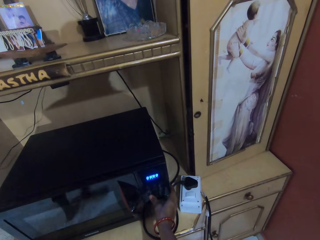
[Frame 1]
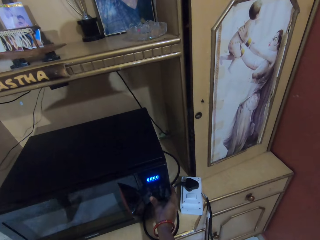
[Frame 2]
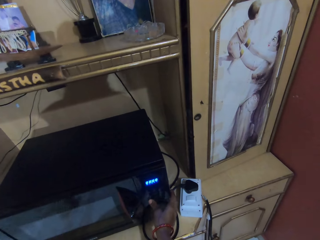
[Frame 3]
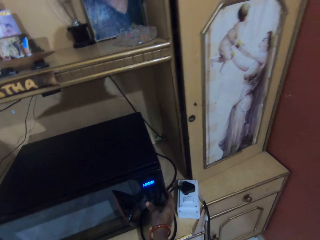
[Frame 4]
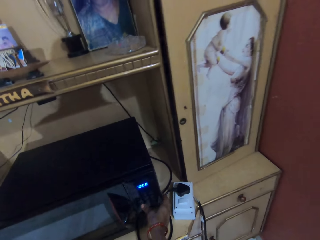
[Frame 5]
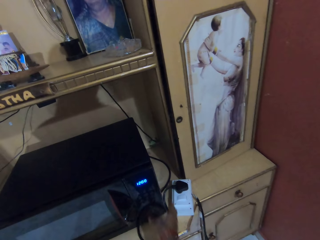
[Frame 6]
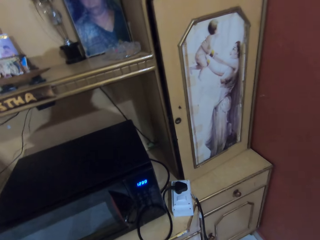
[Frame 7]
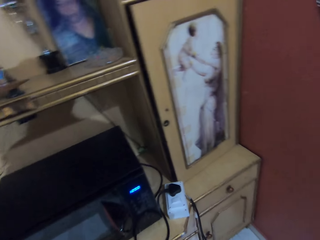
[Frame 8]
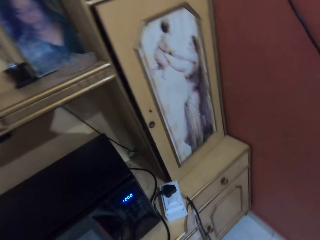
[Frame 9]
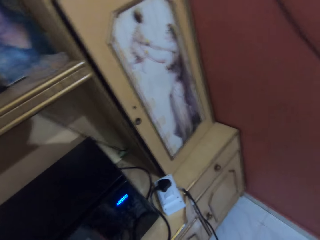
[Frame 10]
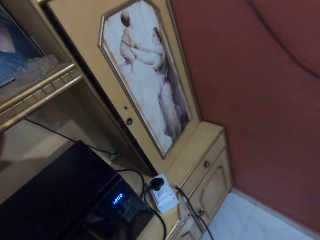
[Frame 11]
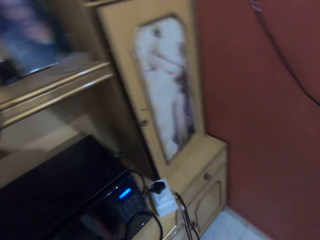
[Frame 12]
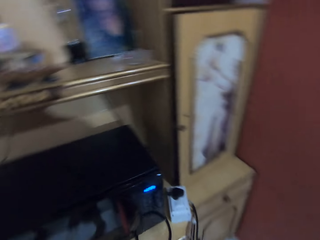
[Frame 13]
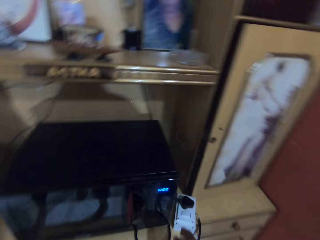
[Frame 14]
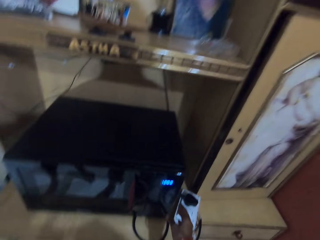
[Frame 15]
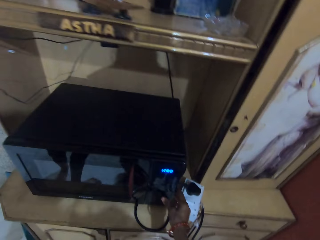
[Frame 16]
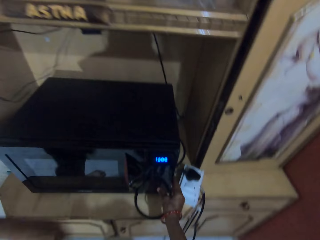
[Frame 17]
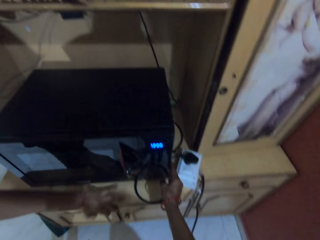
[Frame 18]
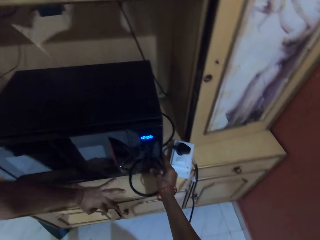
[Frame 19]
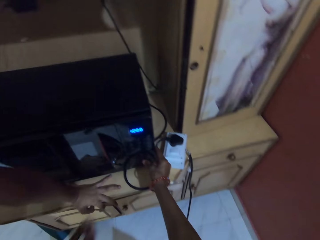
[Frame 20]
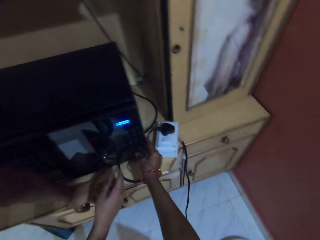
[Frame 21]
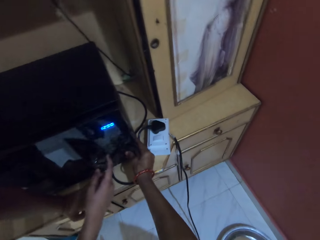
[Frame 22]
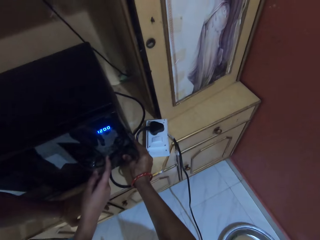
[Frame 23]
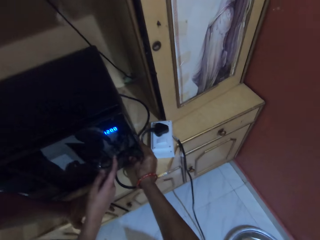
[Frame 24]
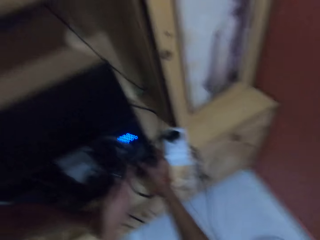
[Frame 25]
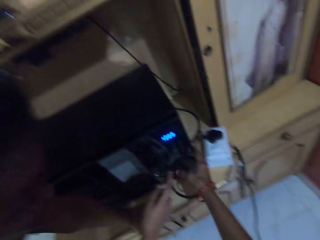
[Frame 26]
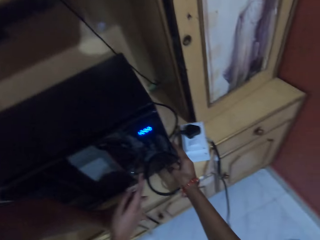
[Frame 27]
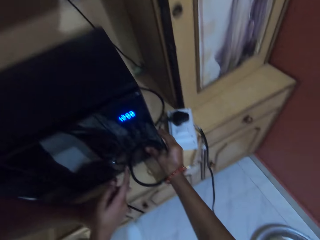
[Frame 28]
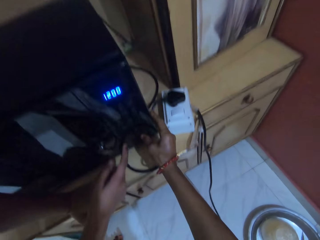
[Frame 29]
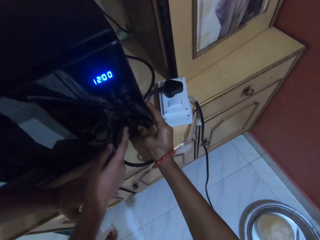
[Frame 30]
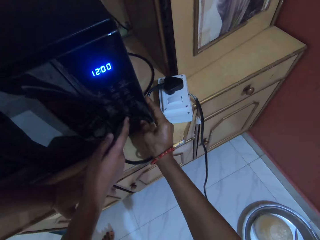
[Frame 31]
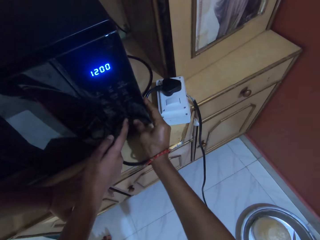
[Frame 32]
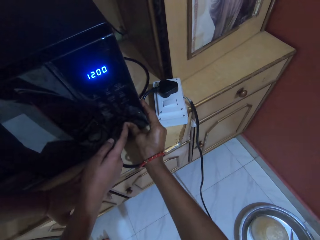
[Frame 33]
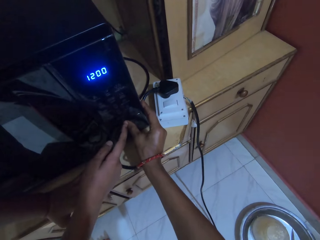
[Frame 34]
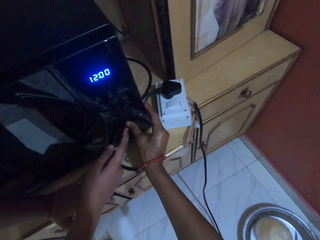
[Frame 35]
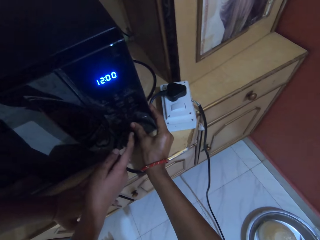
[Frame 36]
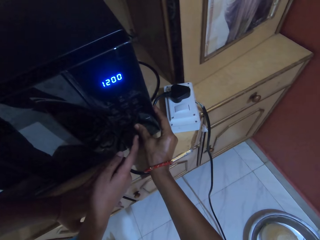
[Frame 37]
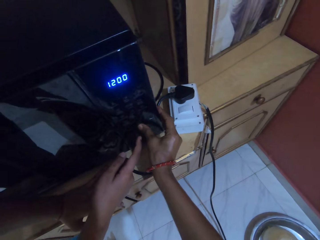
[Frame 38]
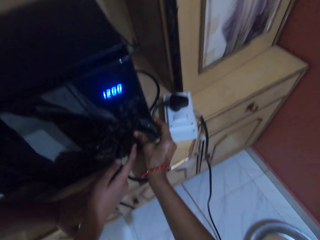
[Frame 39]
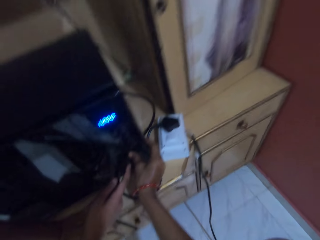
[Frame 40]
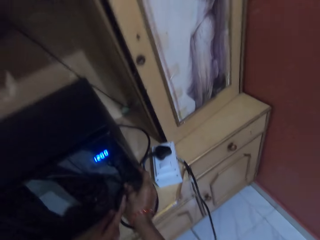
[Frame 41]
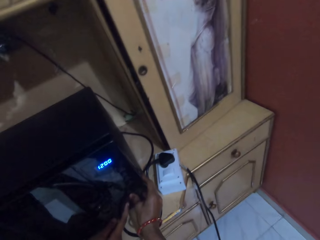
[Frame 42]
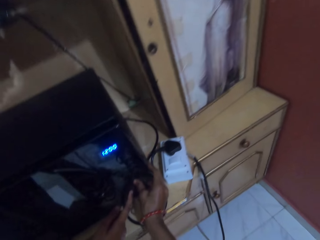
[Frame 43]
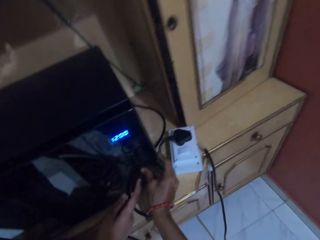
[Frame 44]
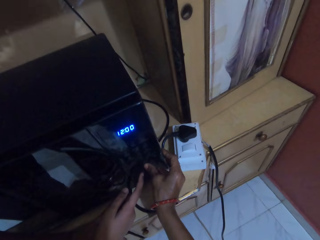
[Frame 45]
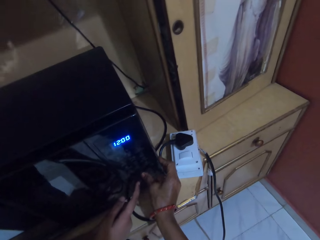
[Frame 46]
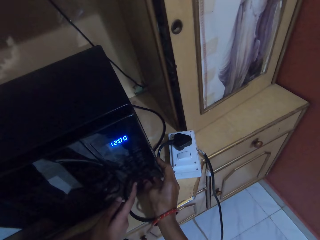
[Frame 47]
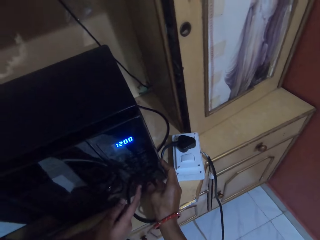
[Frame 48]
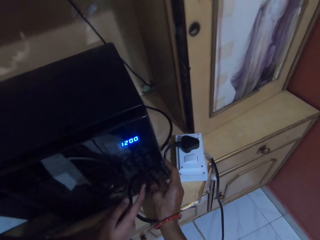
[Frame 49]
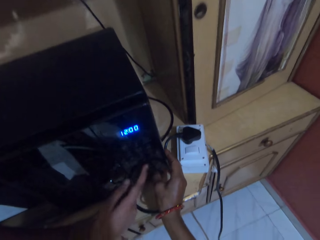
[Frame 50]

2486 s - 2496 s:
The camera wearer operates the microwave on the shelf with her right hand. She looks around the house. The woman places her left hand on the shelf. The camera wearer dialogues with the woman.

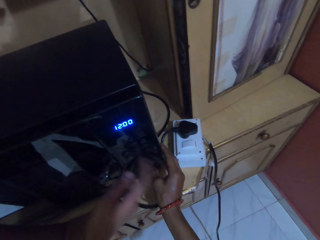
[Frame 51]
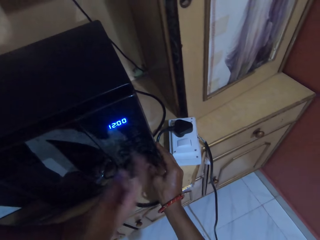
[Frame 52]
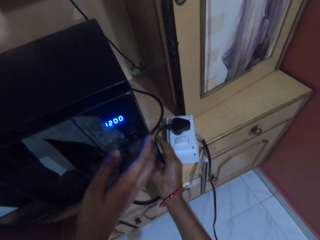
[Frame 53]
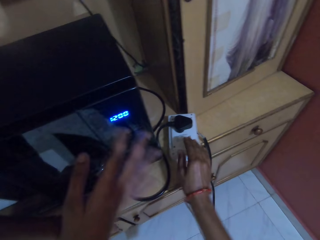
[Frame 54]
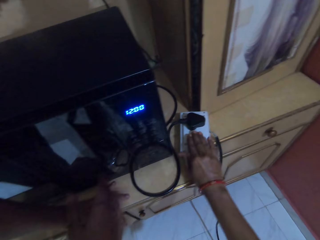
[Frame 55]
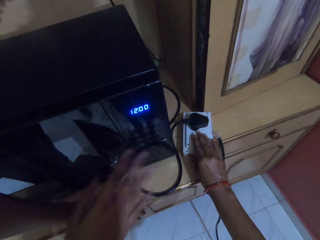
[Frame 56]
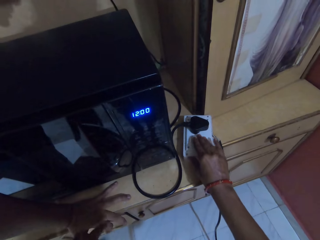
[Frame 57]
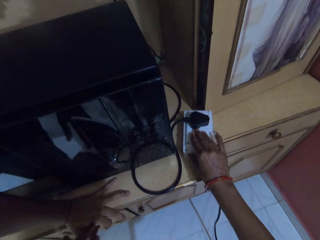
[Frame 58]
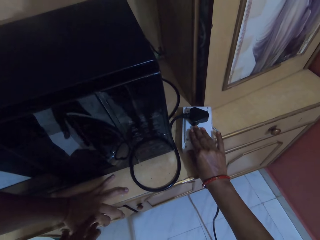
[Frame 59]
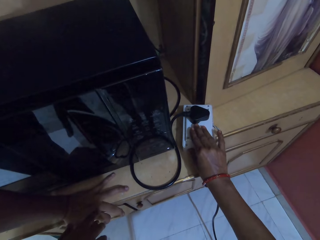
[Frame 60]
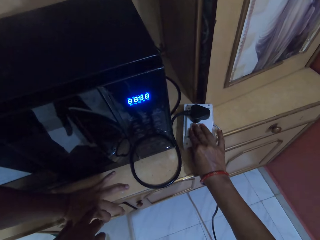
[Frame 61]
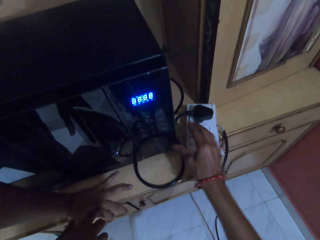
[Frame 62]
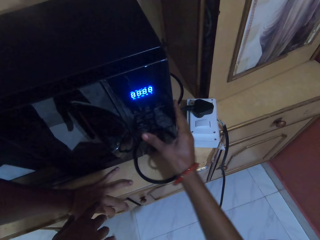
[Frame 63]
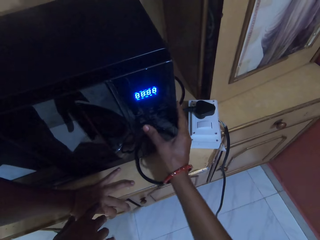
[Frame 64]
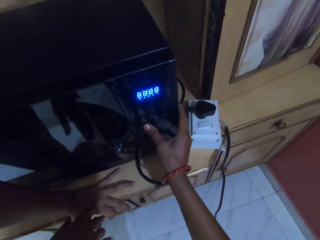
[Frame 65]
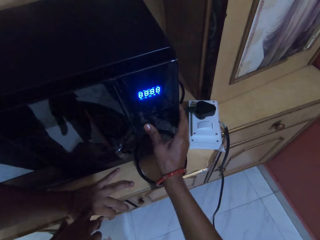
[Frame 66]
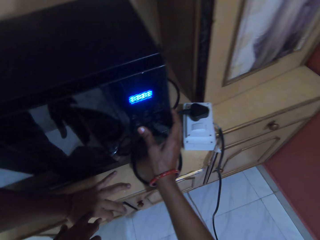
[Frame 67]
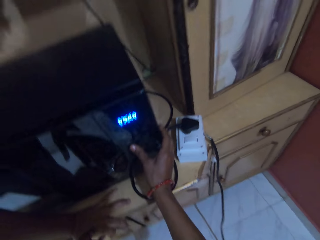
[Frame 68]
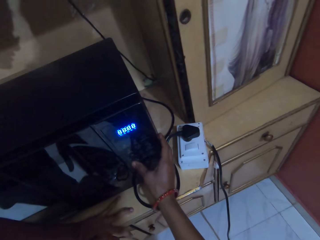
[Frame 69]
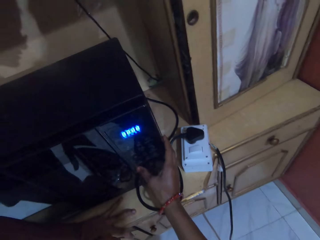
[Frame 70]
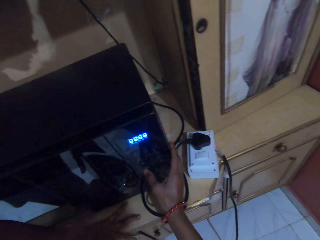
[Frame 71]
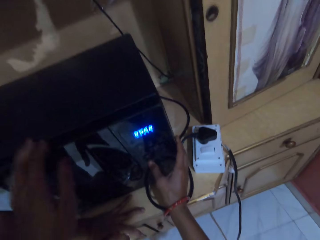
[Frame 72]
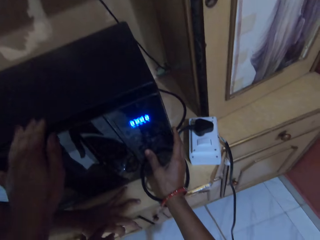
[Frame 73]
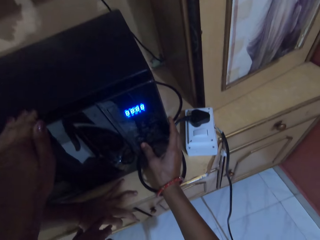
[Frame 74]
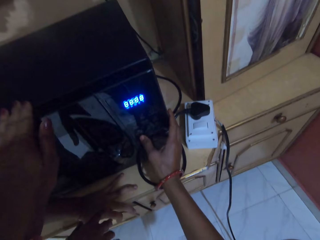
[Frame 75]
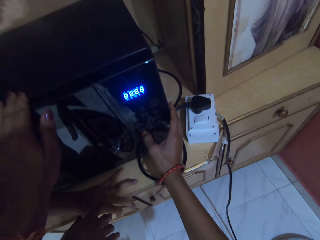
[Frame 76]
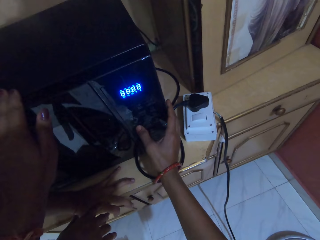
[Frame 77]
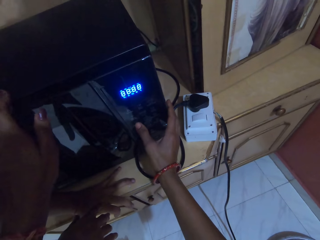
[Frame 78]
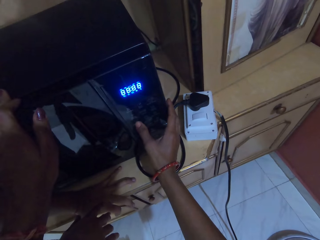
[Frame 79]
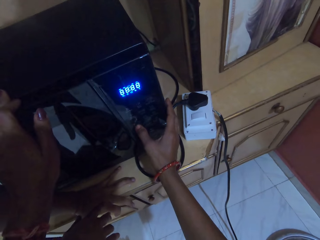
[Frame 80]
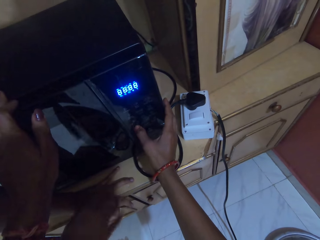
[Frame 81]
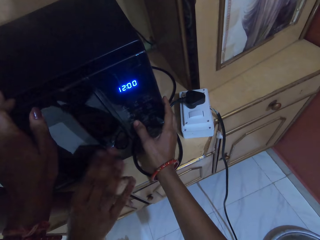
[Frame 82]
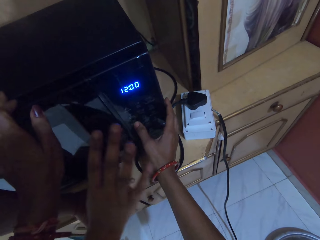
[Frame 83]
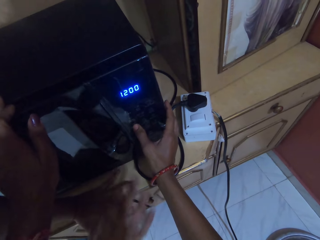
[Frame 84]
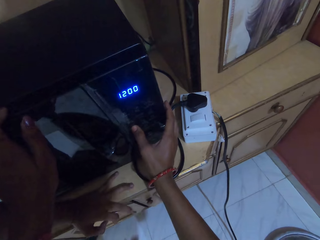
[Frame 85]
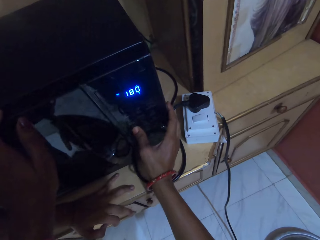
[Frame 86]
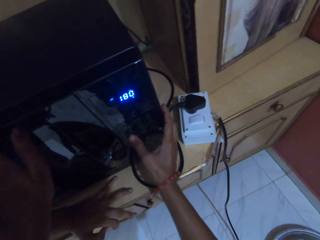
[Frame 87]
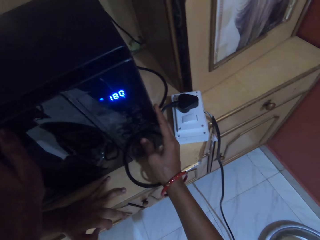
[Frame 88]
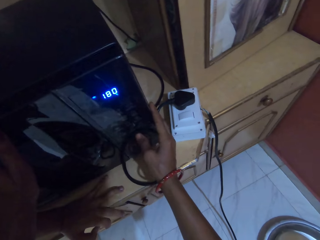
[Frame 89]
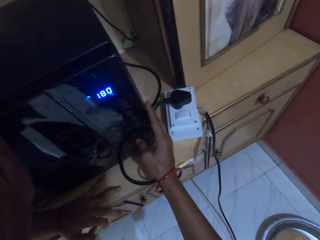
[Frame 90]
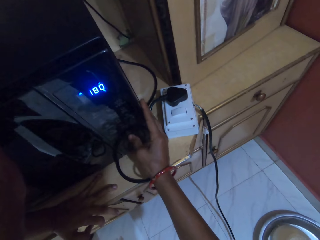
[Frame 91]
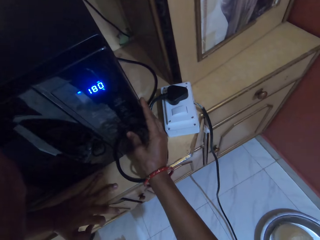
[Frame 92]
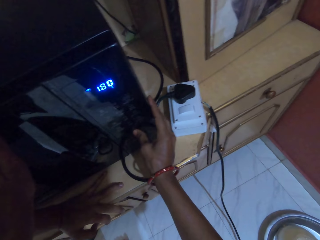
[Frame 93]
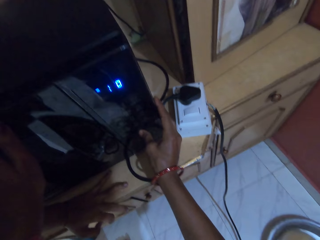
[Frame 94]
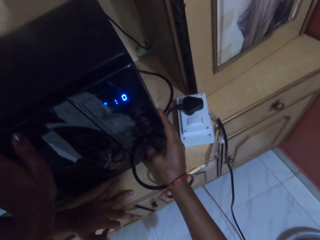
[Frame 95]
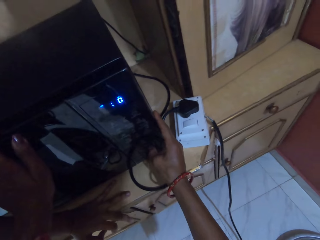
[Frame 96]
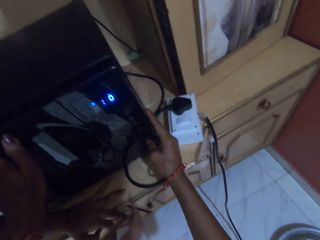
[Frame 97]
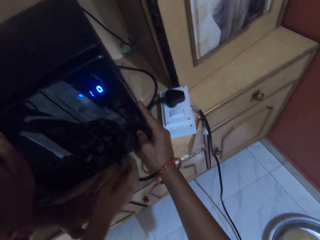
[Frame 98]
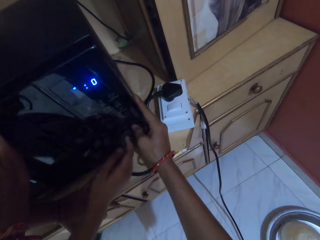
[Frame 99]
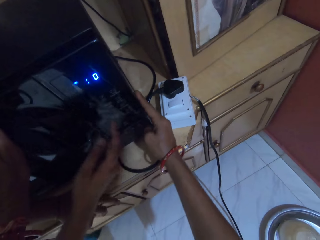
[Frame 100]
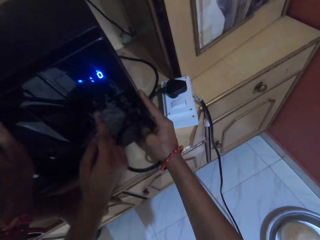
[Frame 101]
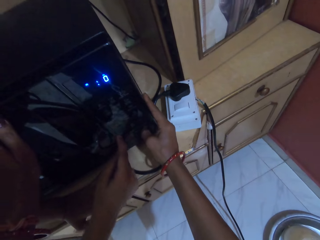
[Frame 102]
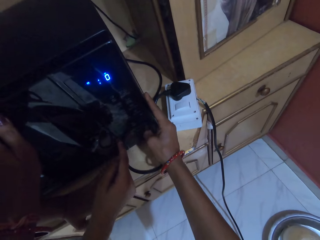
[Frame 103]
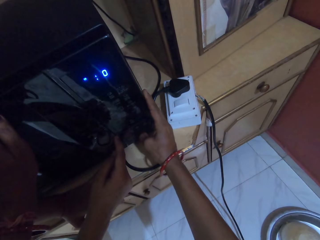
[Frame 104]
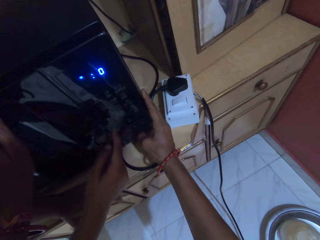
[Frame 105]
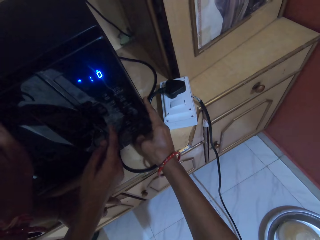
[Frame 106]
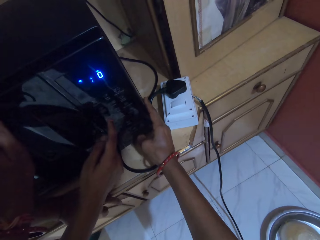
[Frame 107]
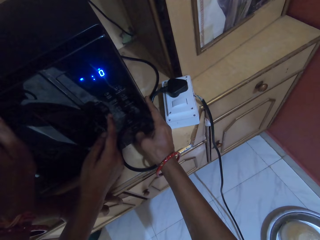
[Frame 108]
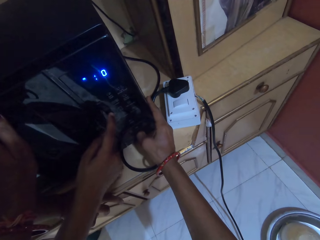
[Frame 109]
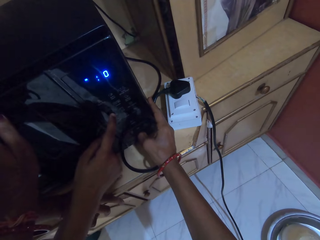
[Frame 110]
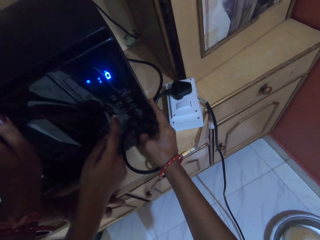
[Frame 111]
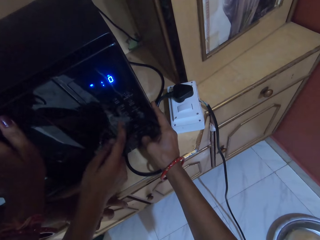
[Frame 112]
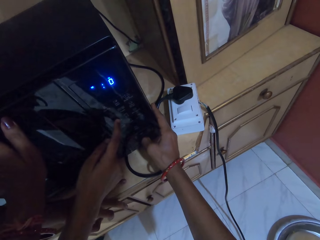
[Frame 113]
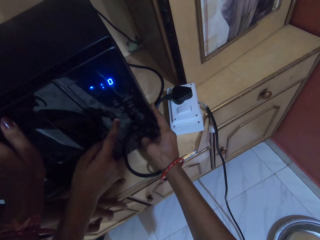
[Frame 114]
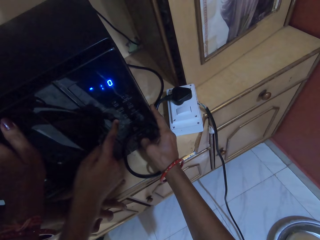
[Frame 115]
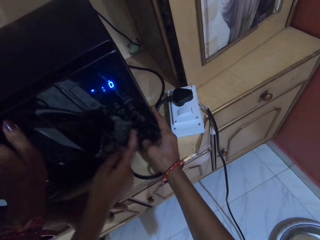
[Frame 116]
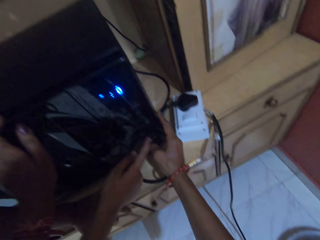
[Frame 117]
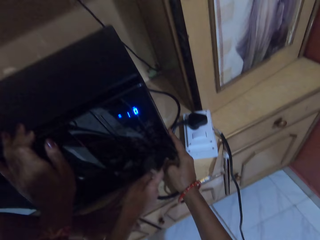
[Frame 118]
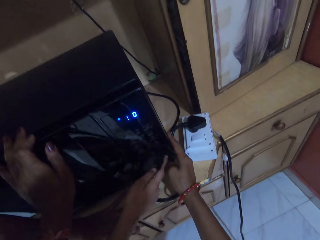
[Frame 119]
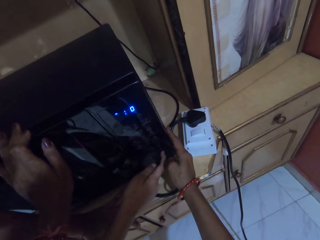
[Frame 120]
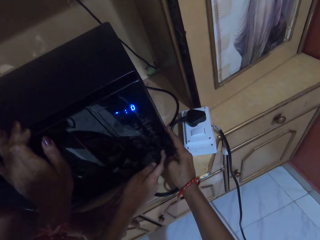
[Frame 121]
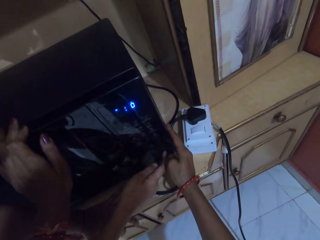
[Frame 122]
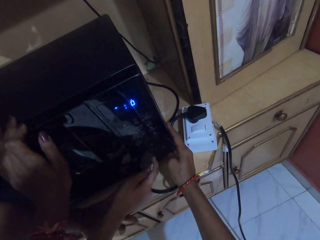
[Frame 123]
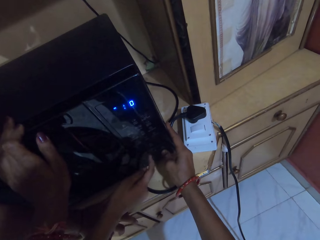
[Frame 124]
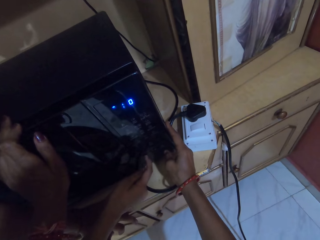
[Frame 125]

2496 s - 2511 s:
The camera wearer presses the switch on the shelf with her right hand. She dialogues with a woman. She operates the microwave on the shelf with her right hand. She places her left hand on the microwave. The woman operates the microwave on the shelf with her right hand.
